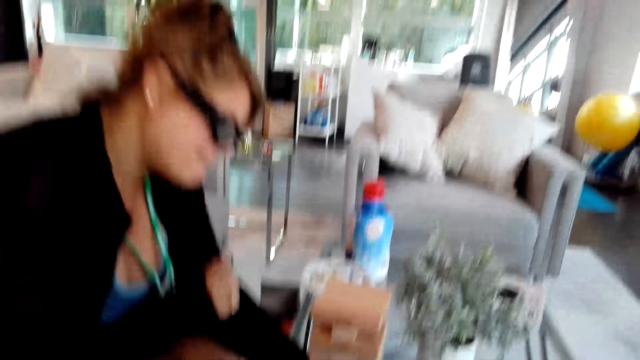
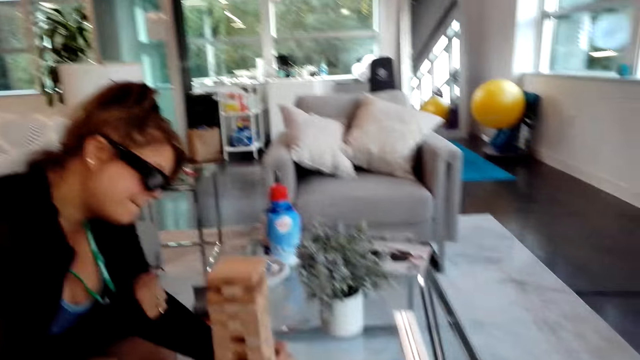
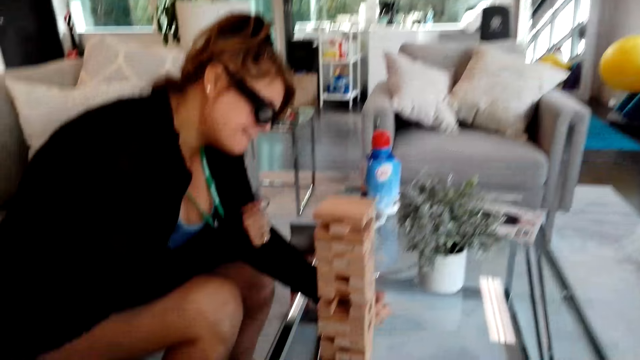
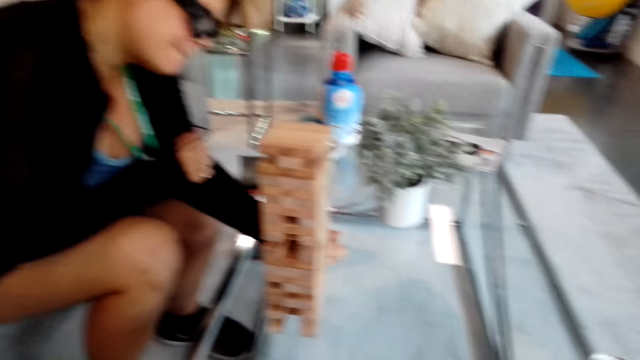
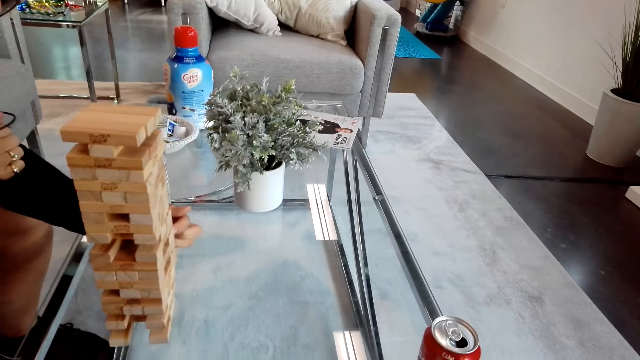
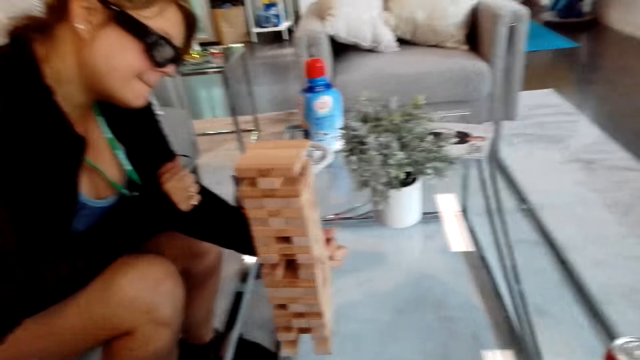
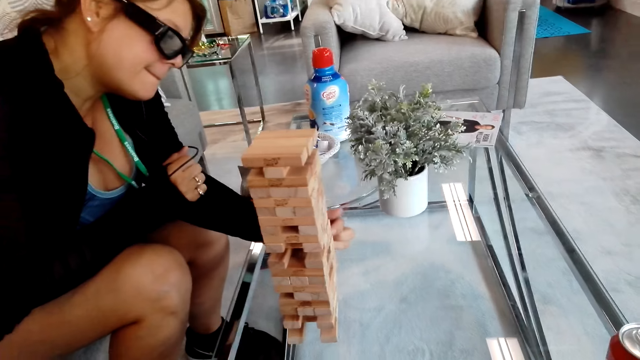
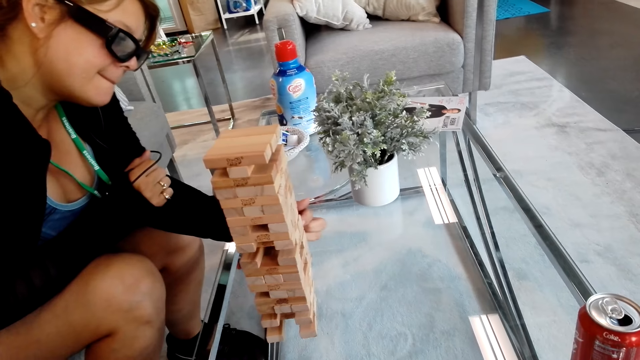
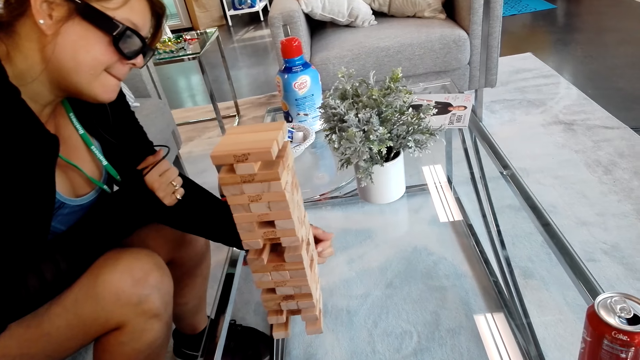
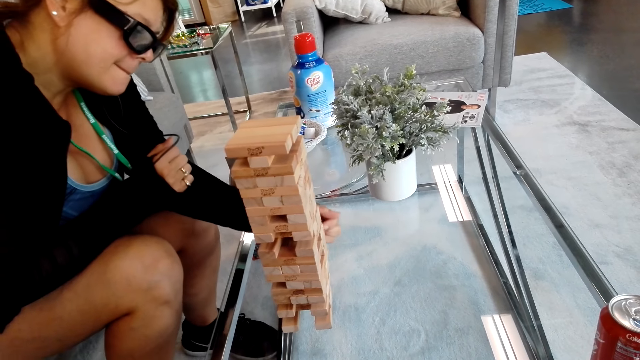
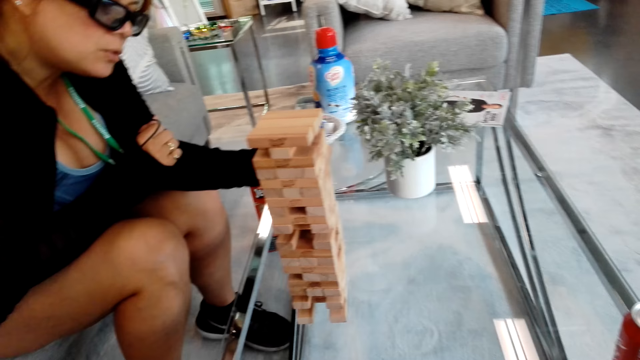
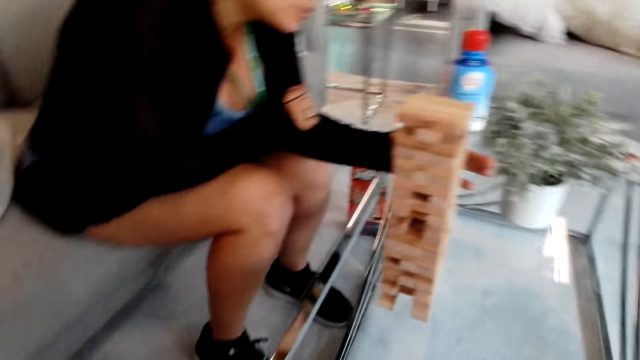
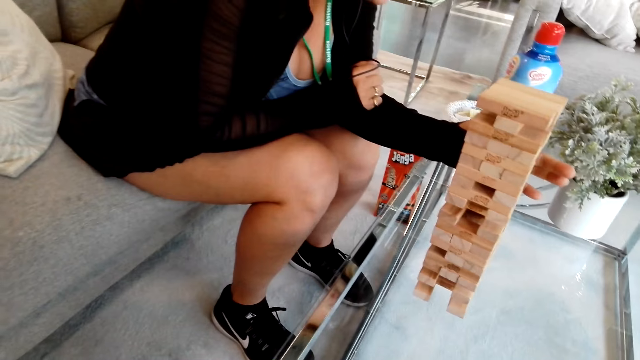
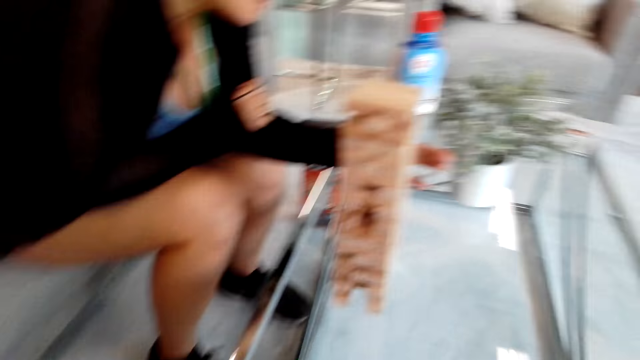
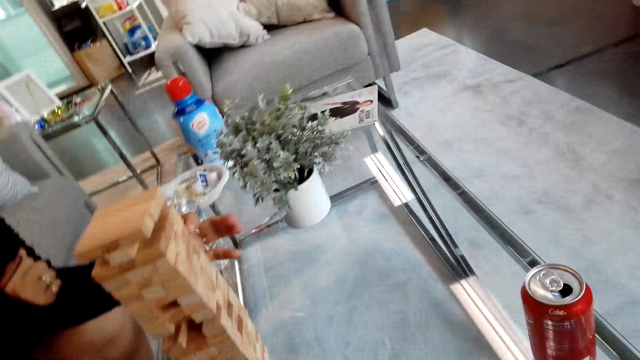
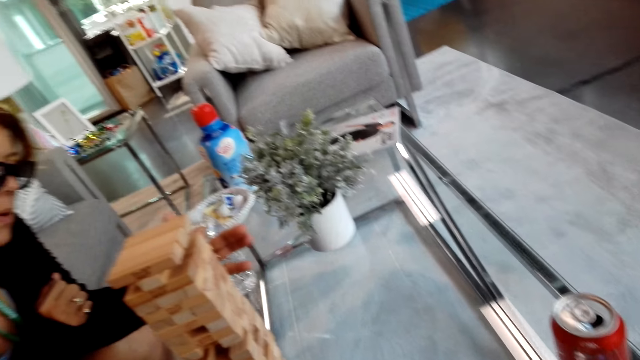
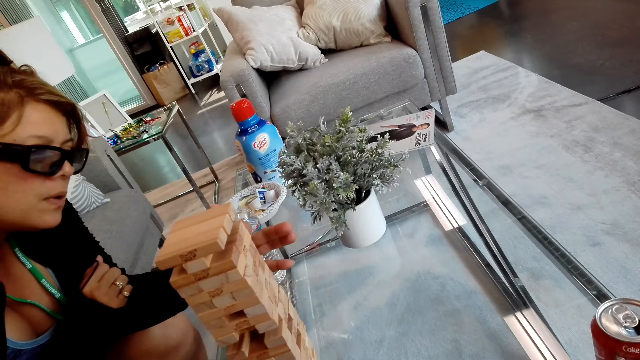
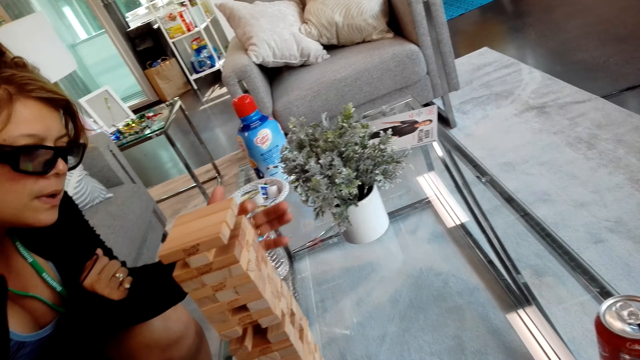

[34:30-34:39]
The camera wearer plays the tumbling tower. A girl plays the tumbling tower.

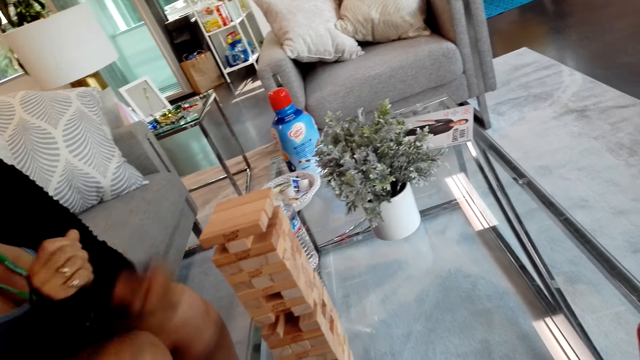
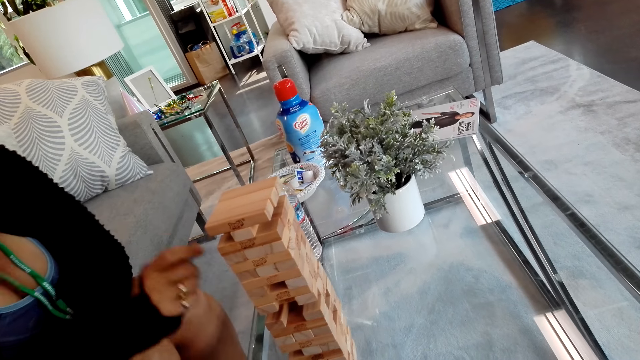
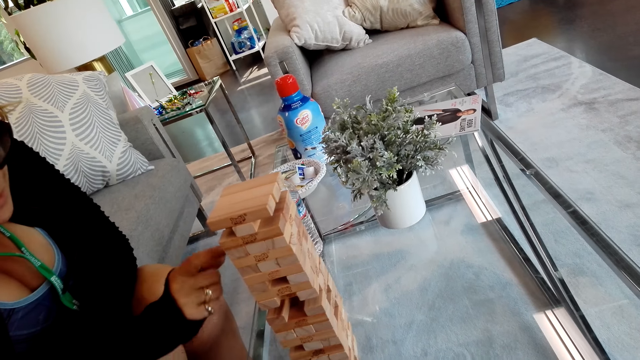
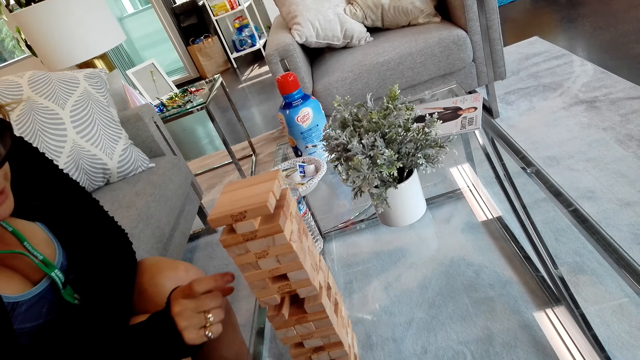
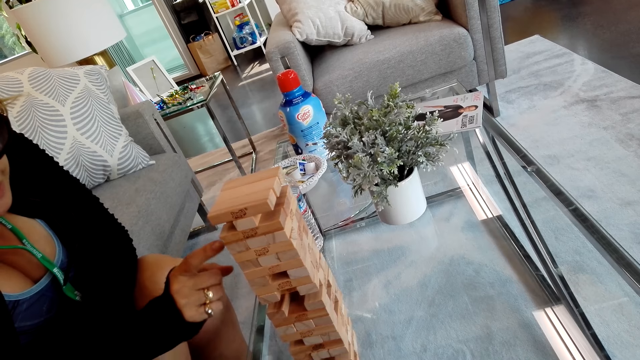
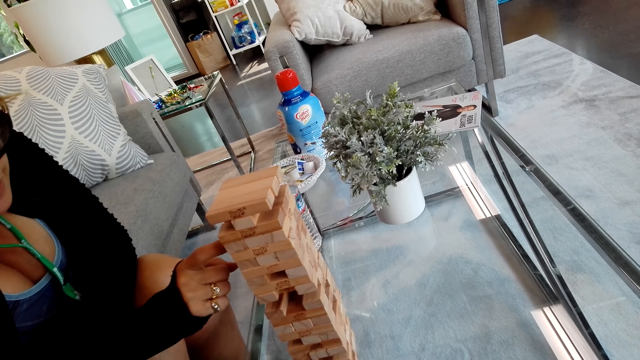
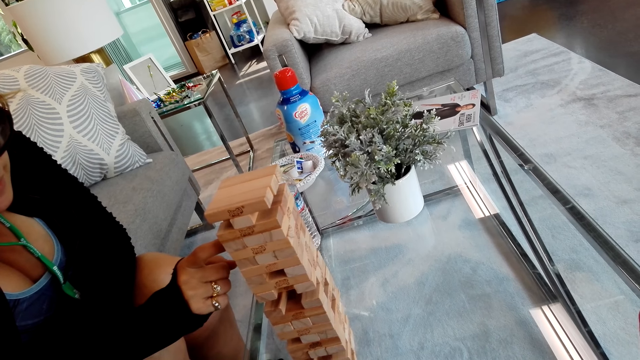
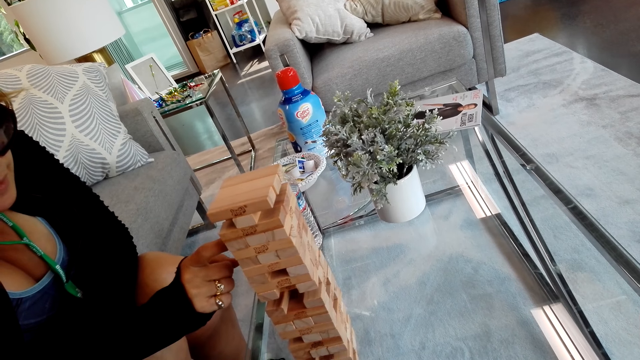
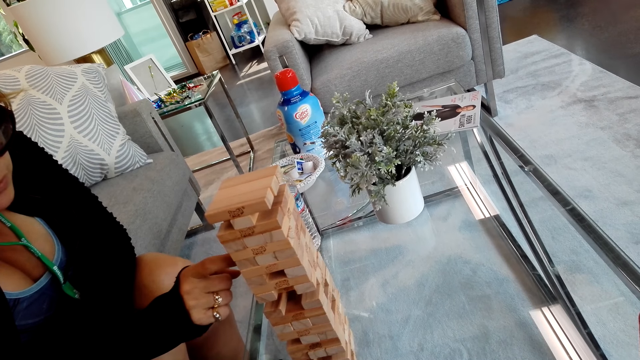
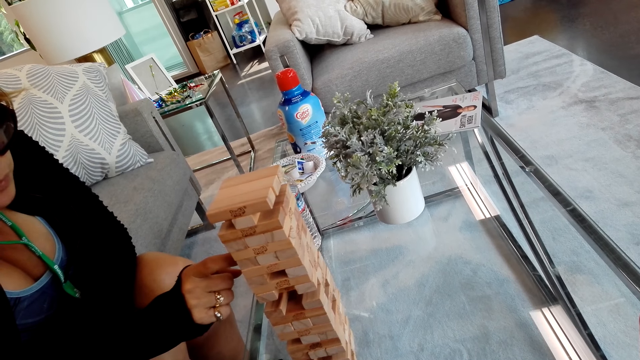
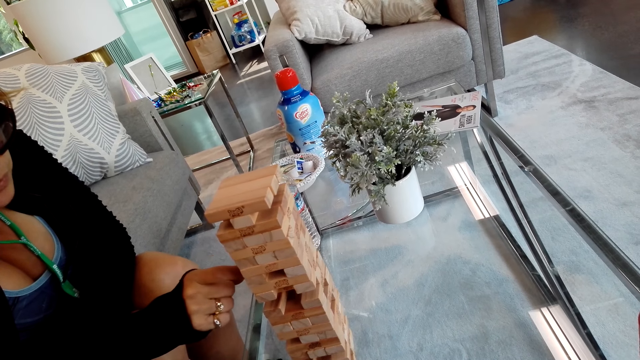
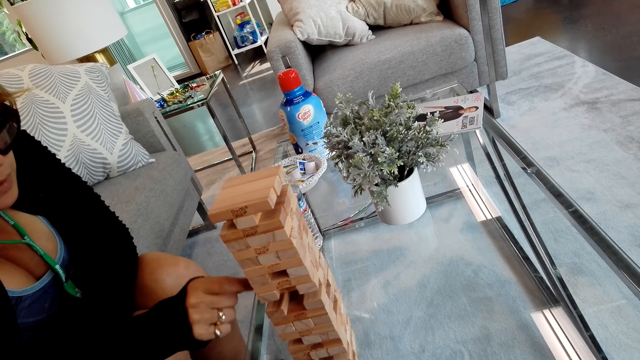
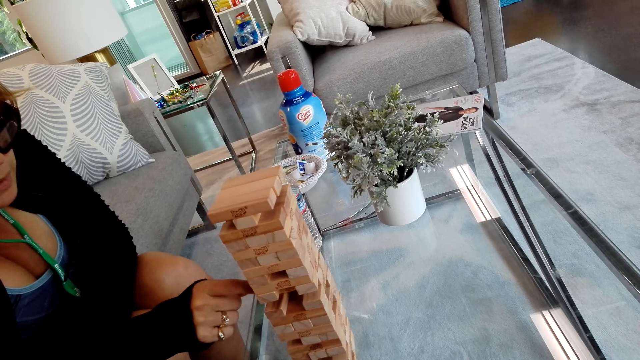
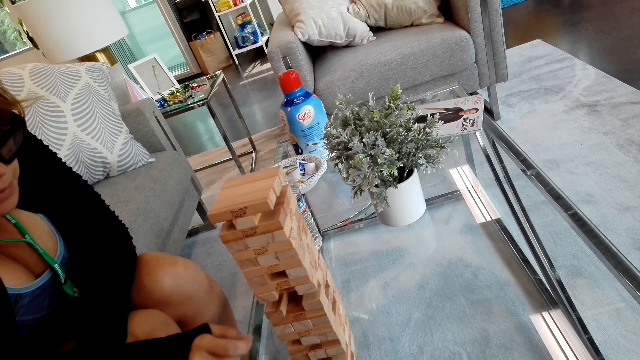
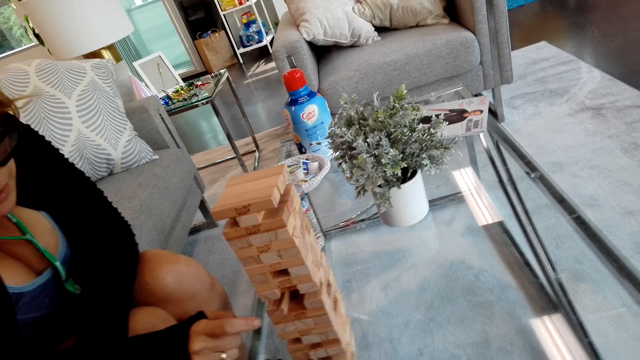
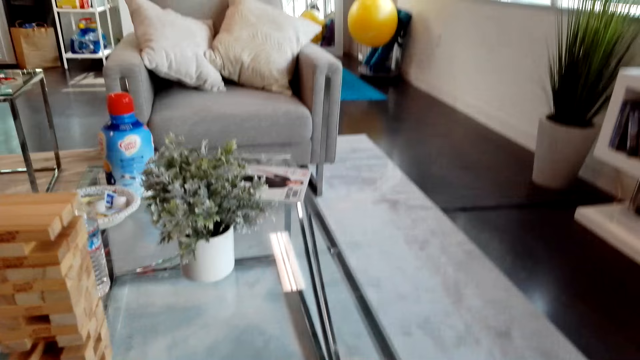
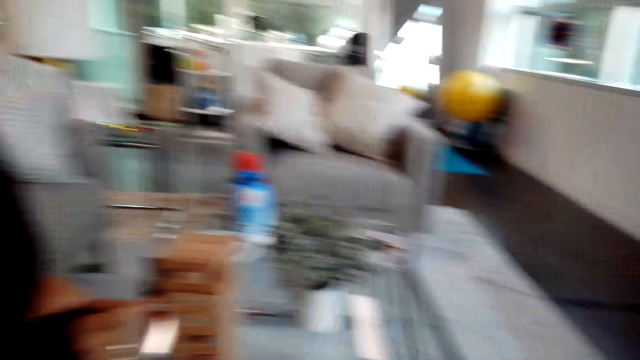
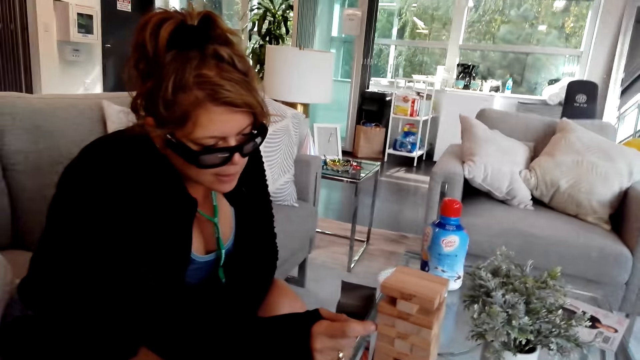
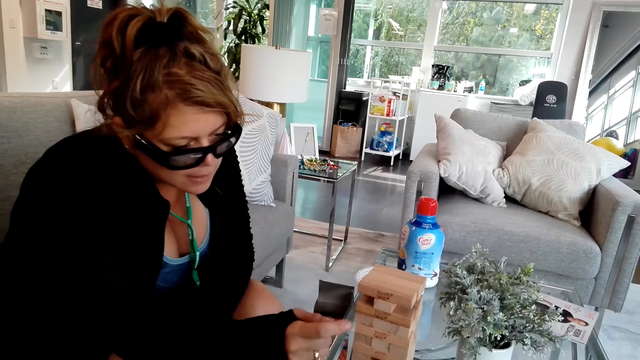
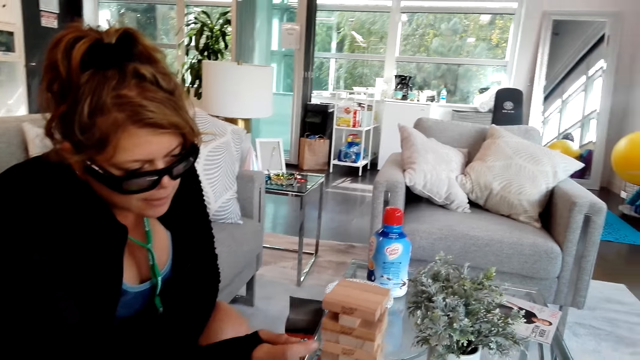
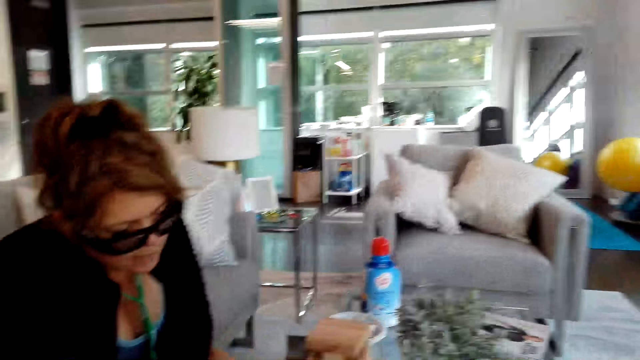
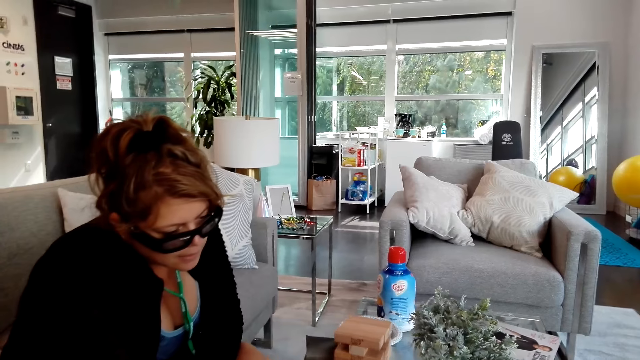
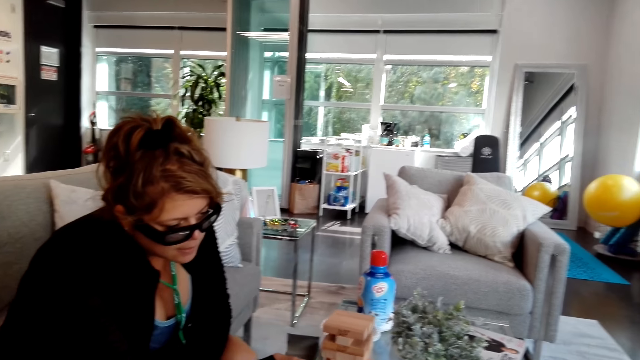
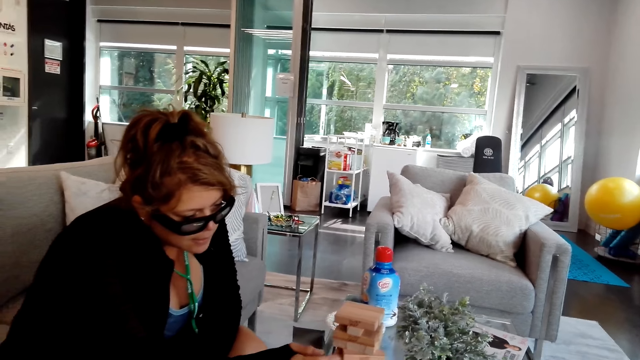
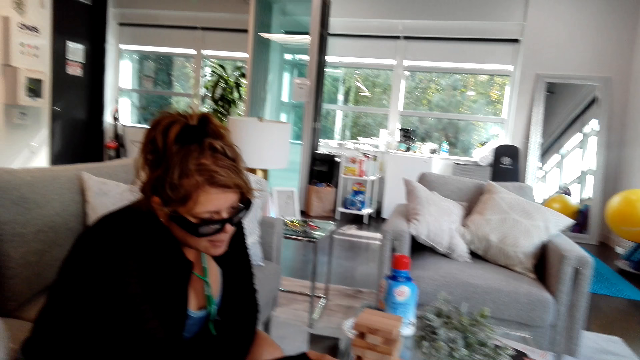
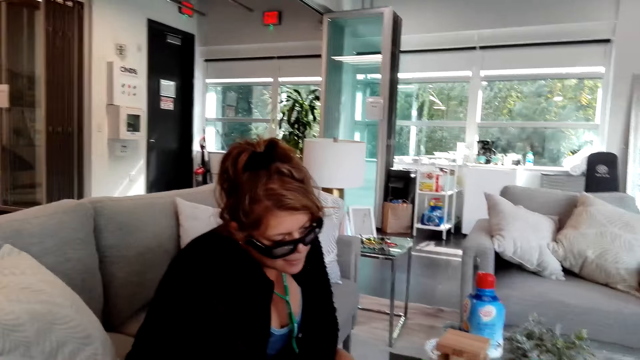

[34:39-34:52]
The camera wearer talks to a girl. The girl picks a block from the block stand and plays the tumbling tower. The camera wearer talks to the girl.
